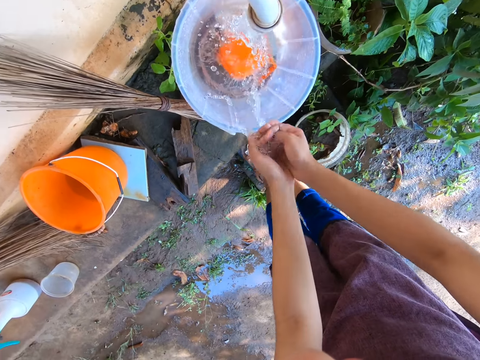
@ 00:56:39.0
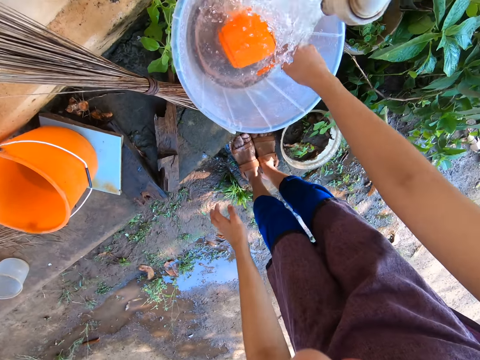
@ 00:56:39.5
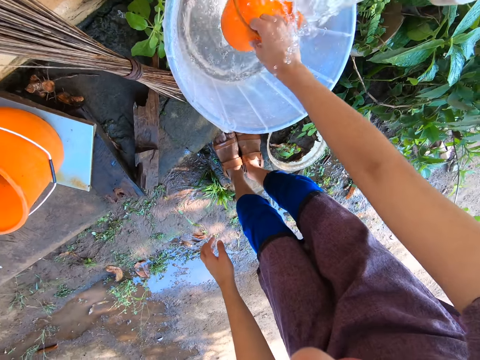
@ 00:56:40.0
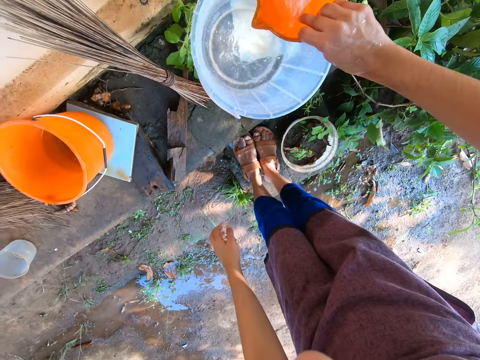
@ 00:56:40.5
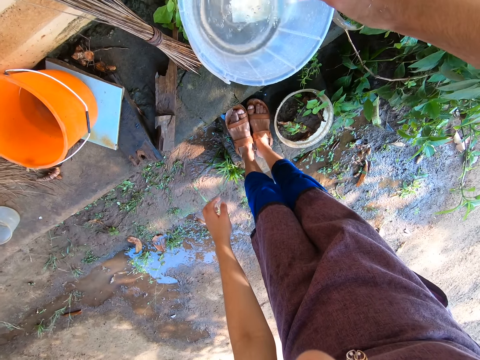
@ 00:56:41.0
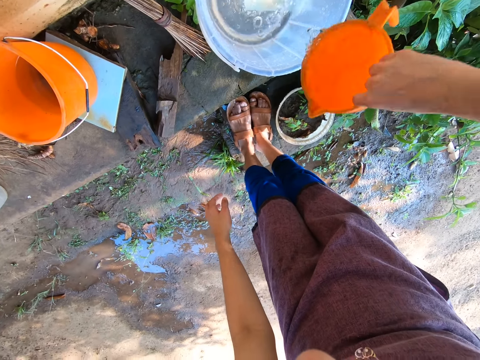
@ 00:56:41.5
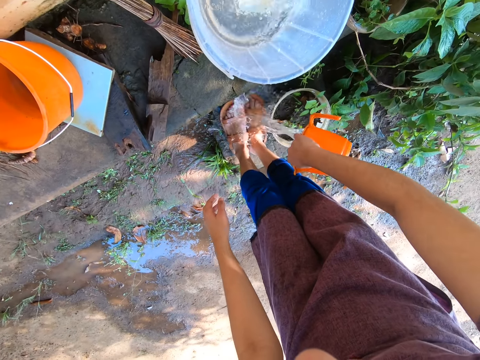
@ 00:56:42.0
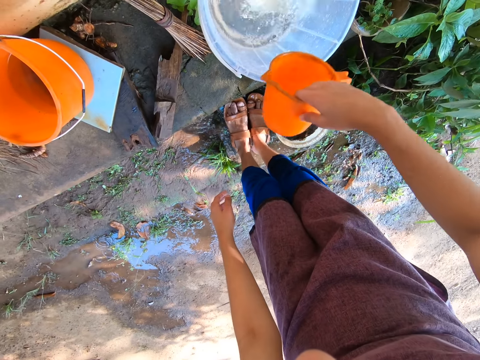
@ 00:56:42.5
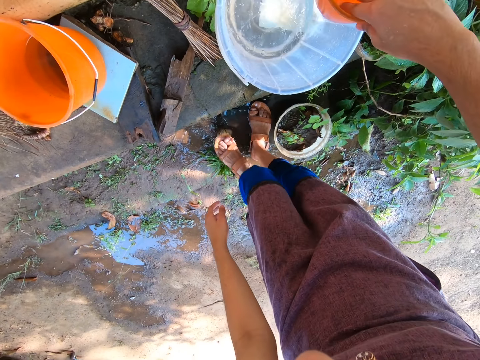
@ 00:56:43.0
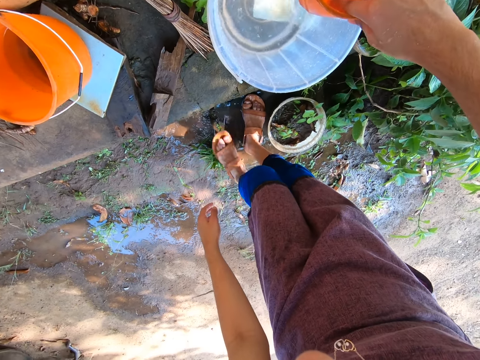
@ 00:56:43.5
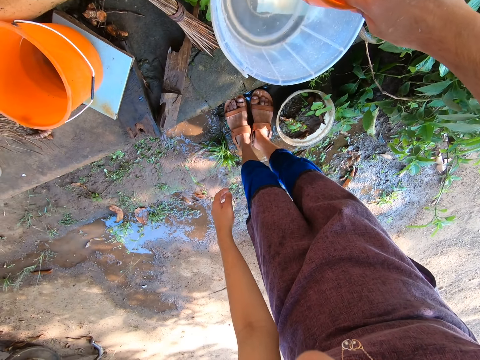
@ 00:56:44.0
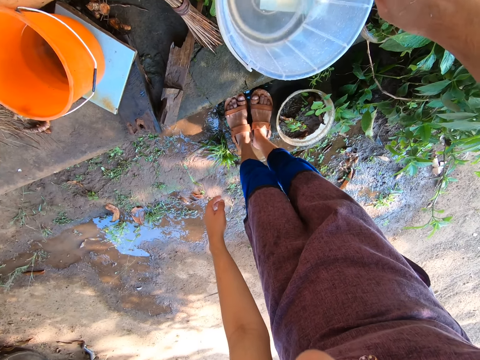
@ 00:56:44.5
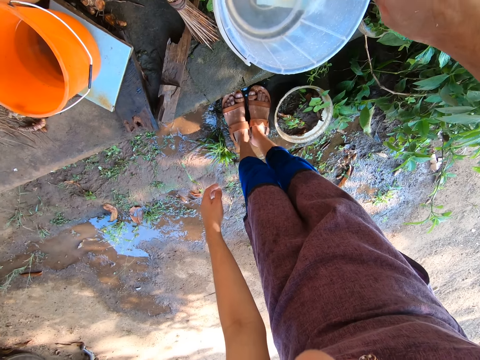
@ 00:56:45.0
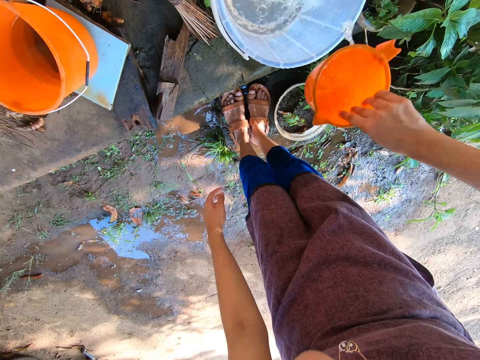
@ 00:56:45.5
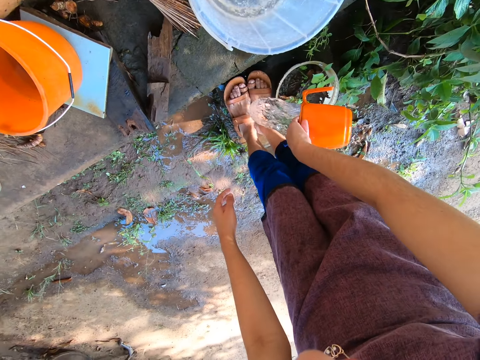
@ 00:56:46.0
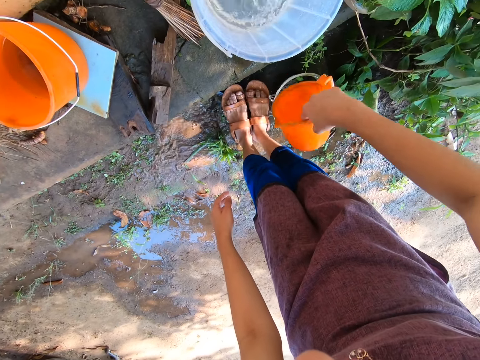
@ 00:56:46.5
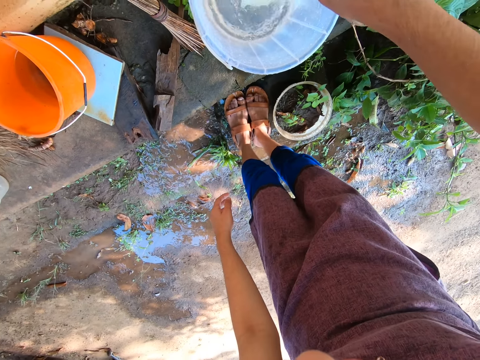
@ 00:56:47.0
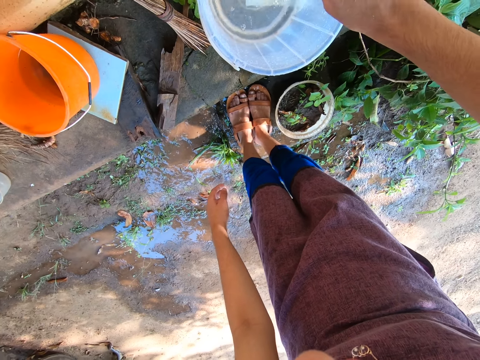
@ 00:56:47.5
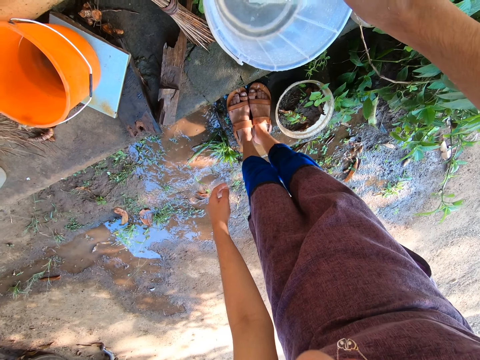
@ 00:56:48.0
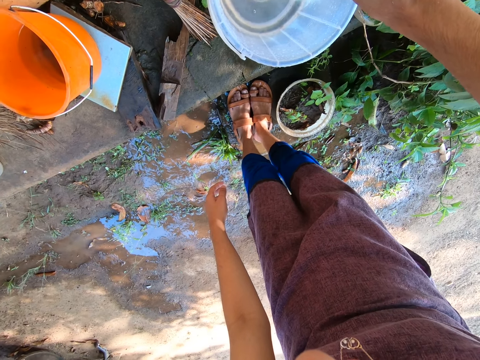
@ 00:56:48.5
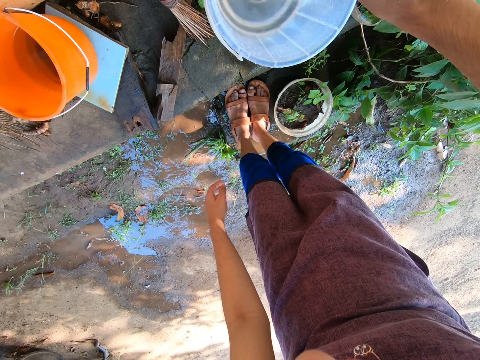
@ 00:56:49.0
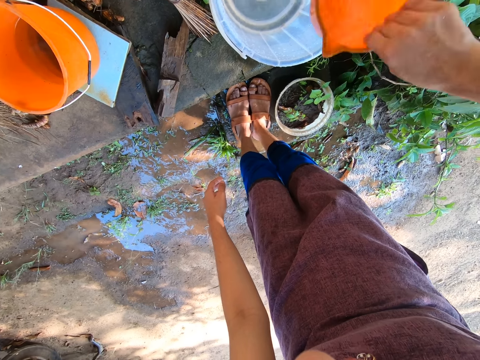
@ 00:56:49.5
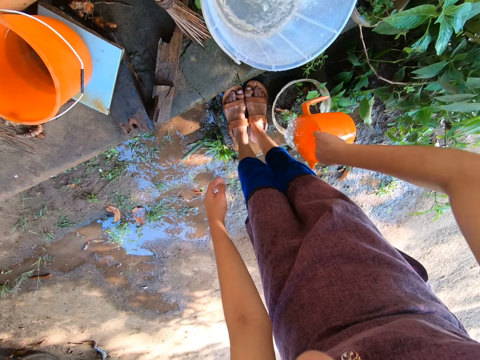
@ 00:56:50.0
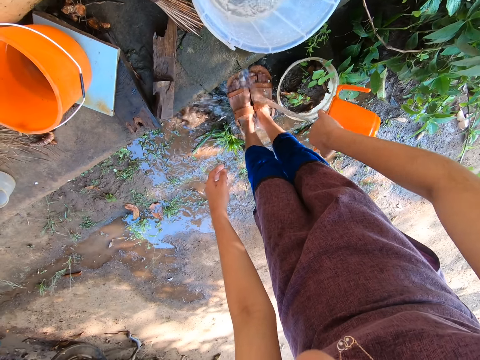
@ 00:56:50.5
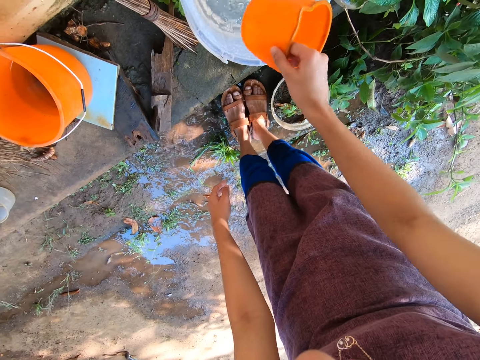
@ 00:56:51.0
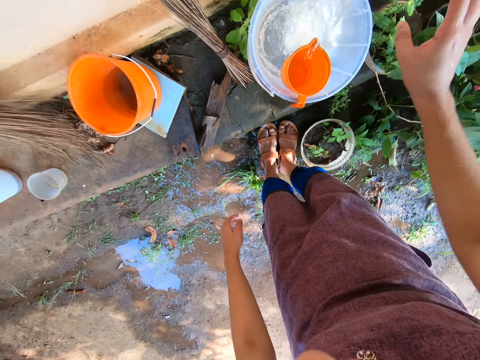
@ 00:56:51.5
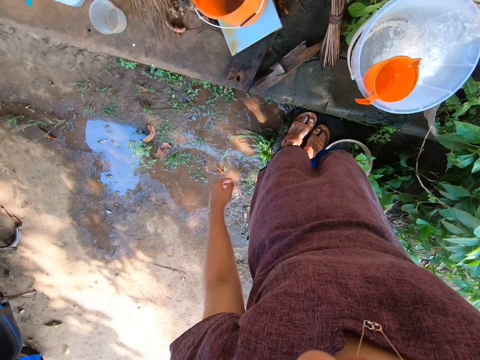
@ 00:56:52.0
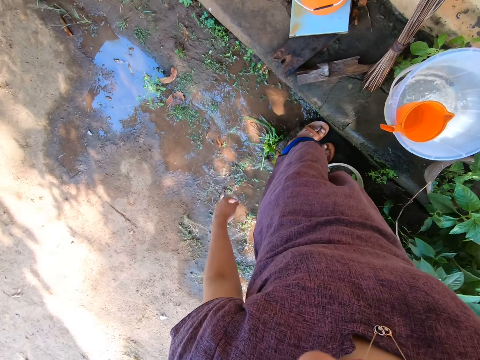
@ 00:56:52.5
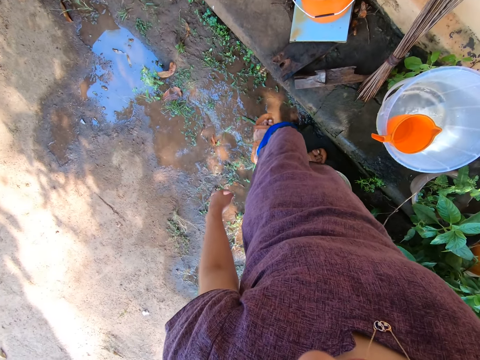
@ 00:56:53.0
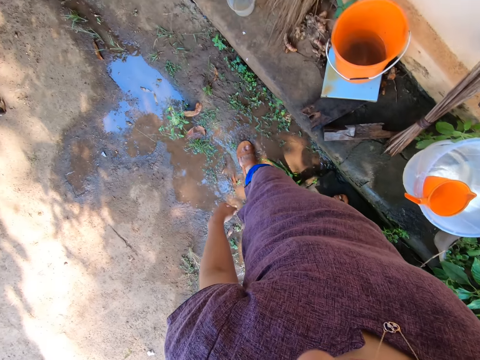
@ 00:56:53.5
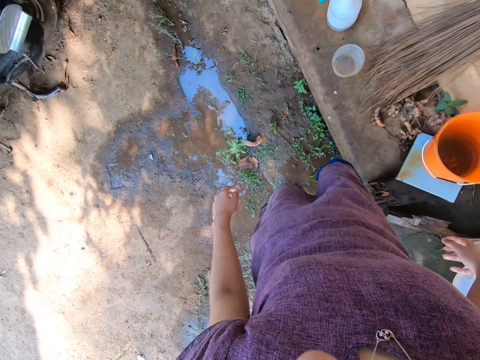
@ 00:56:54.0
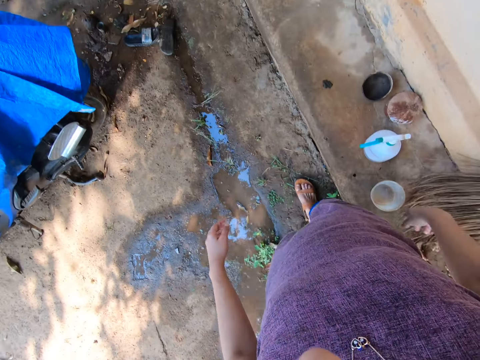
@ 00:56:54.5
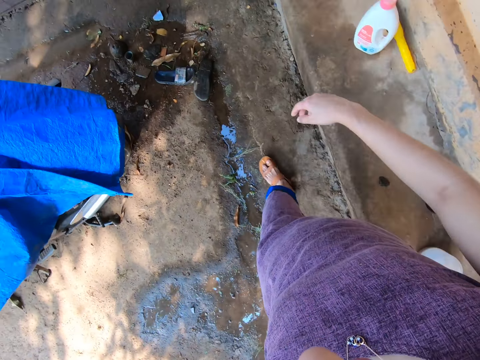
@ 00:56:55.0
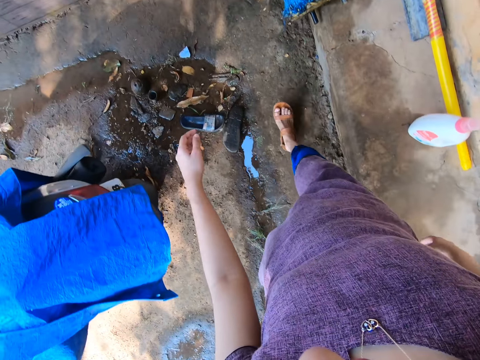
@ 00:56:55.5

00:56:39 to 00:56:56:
The camera wearer picks up a cup in a bucket under the tap. She fetches water under the tap with the cup in her right hand. She pours the water in the cup in her right hand on her feet. She rinses her legs. She fetches water under the tap with the cup in her right hand. She pours the water in the cup in her right hand on her feet. She fetches water under the tap with the cup in her right hand. She pours the water in the cup in her right hand on her feet. She drops the cup in her right hand into the bucket under the tap. She closes the tap with her right hand. She walks back to the front stairs.

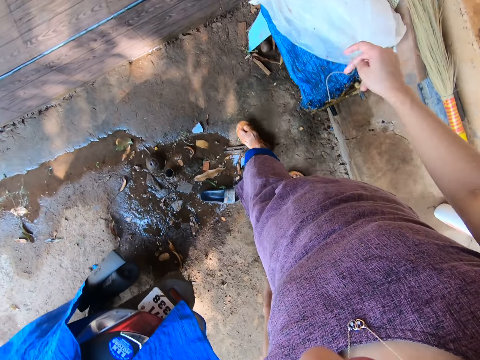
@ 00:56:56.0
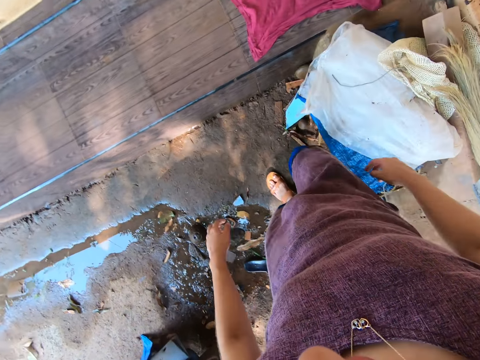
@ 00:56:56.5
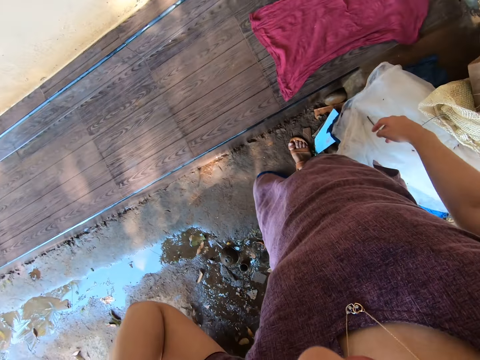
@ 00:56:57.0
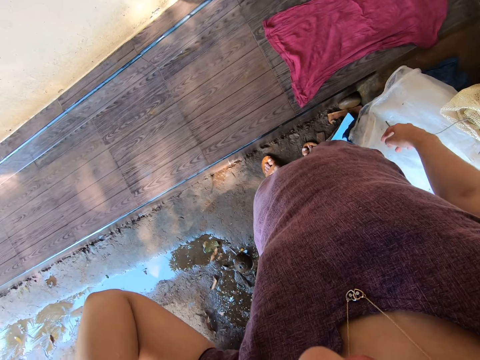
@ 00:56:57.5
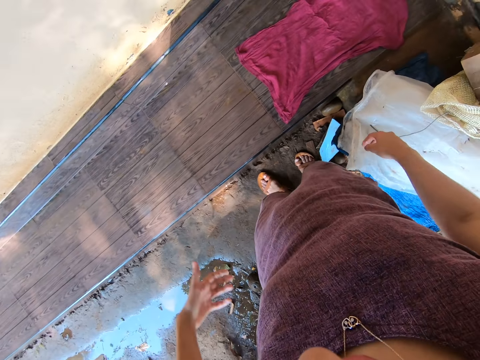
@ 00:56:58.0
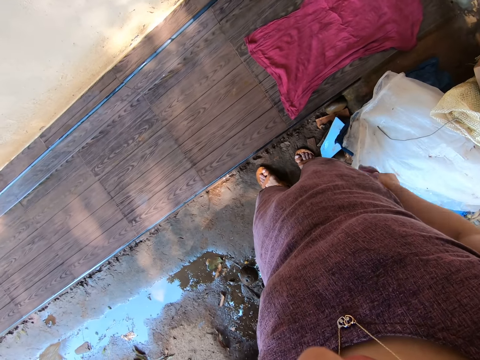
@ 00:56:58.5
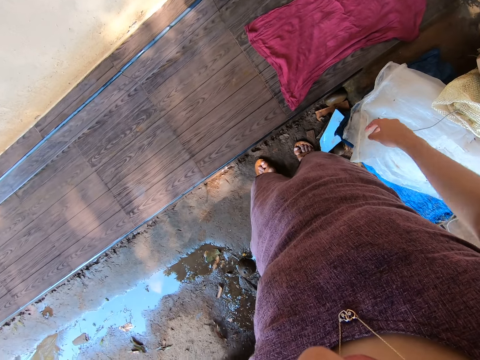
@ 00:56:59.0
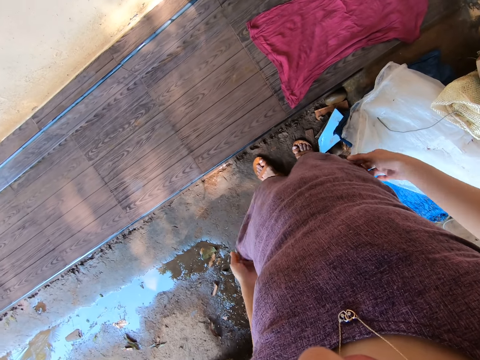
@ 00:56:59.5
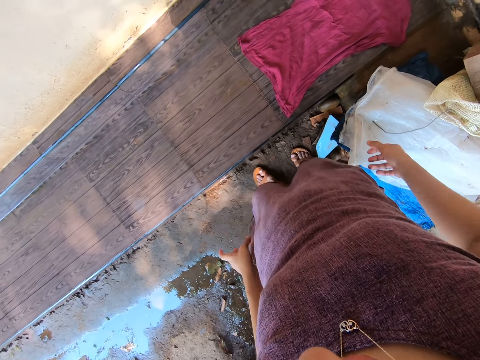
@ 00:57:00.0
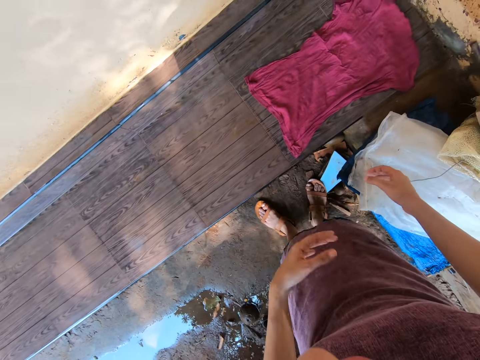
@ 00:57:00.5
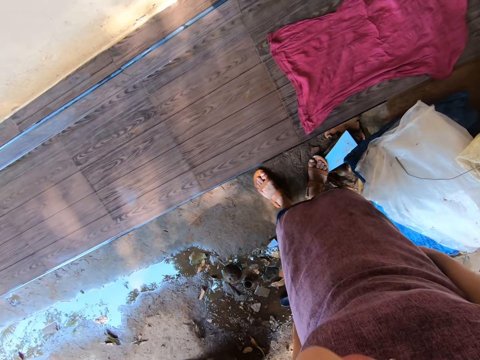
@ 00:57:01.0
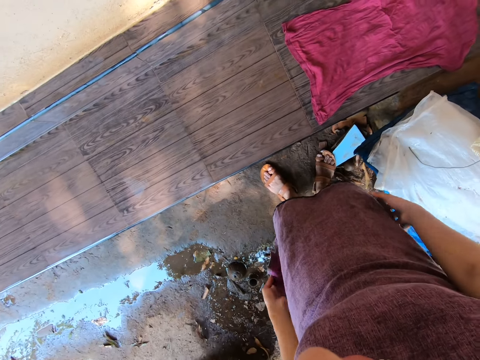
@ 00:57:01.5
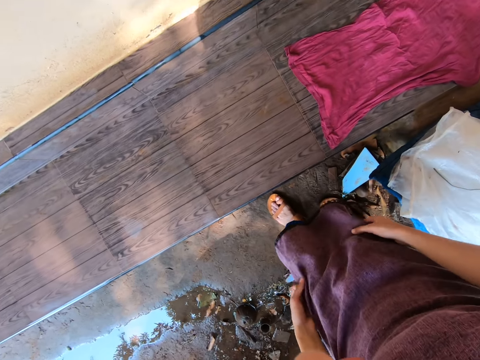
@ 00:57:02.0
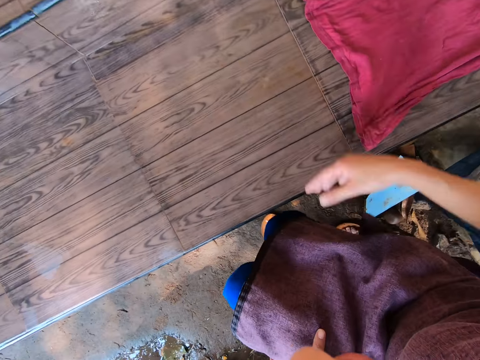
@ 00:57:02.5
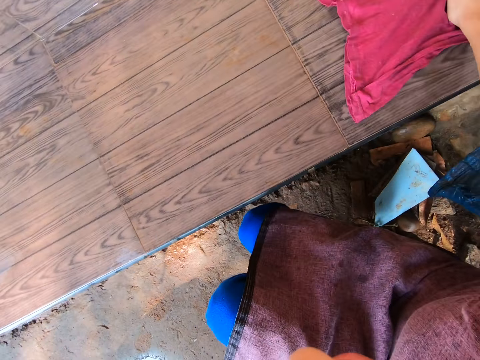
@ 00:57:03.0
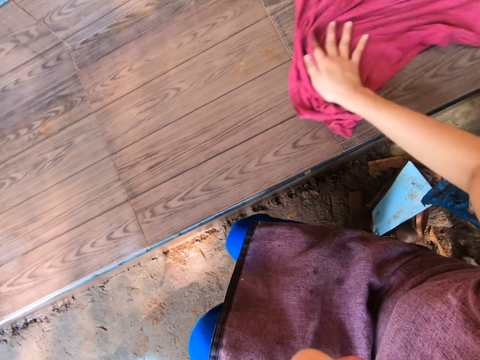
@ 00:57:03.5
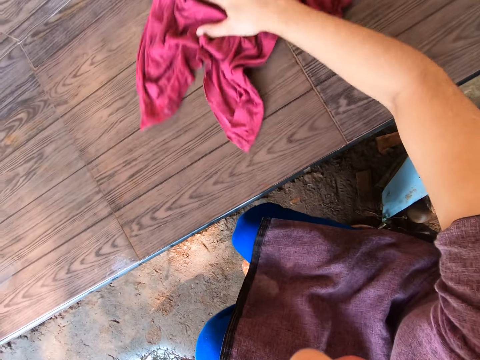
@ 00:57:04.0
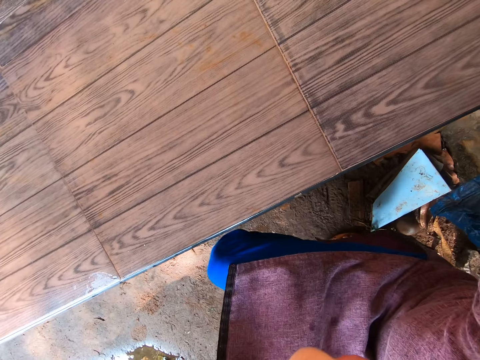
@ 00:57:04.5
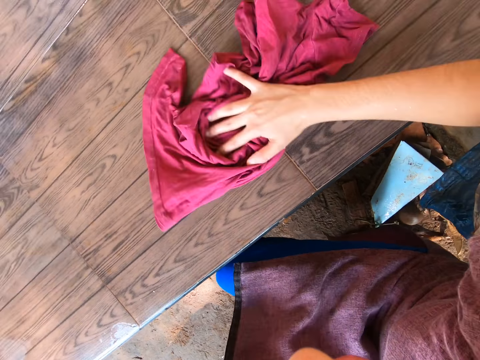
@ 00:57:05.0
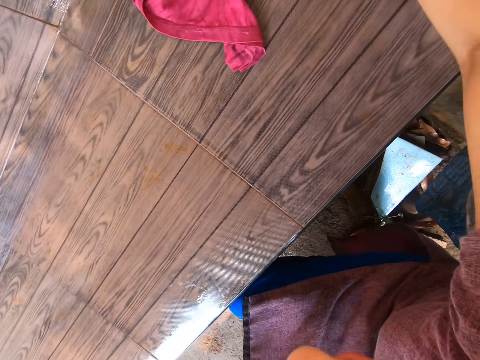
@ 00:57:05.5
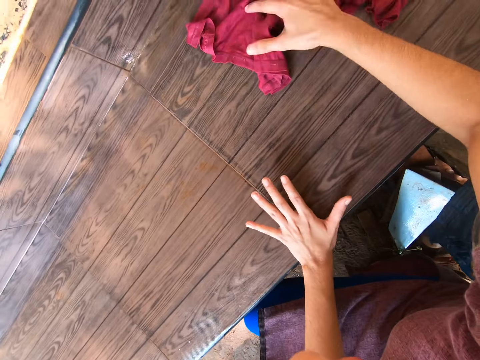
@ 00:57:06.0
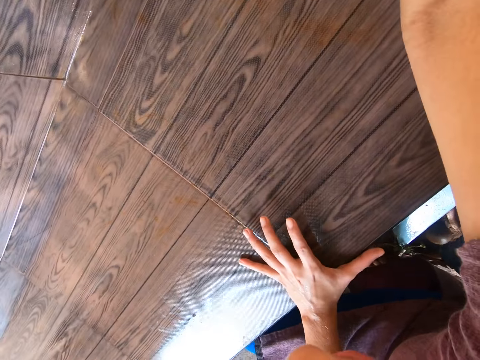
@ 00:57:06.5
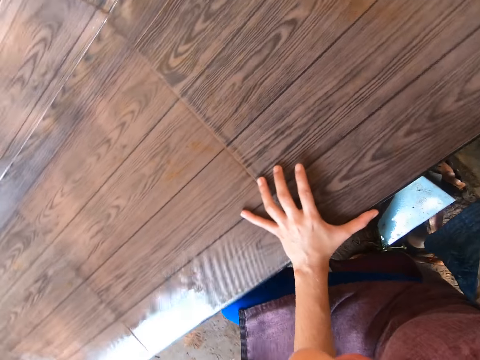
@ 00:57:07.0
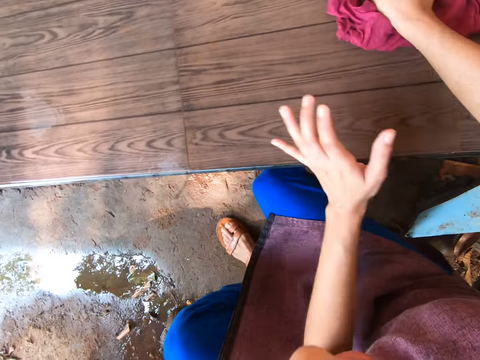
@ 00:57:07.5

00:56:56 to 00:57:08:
The camera wearer adjusts her cloth with her right hand. She cleans her hands on the cloth. She cleans the front stairs with the cloth in her right hand. She drops the rug on the surface.
